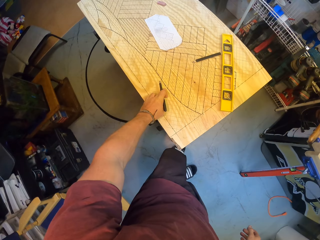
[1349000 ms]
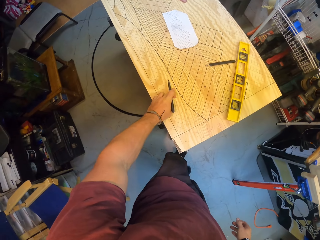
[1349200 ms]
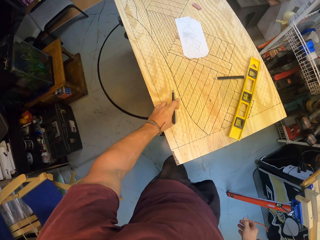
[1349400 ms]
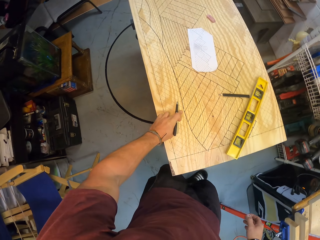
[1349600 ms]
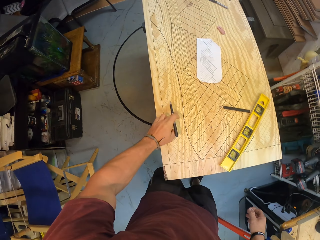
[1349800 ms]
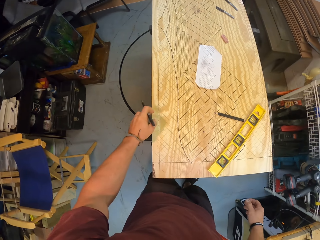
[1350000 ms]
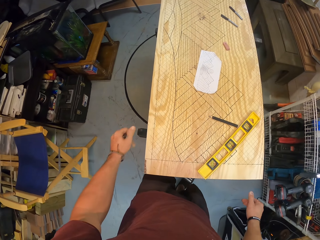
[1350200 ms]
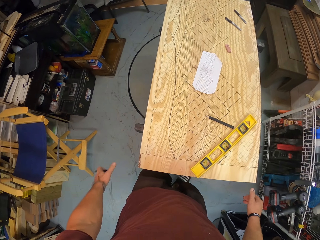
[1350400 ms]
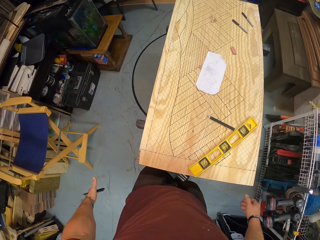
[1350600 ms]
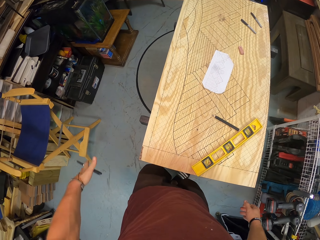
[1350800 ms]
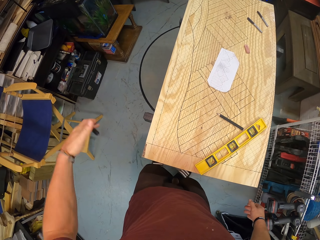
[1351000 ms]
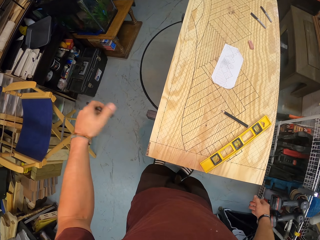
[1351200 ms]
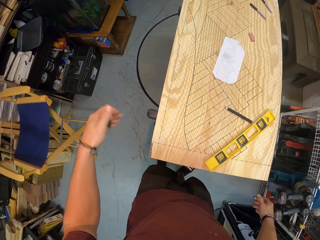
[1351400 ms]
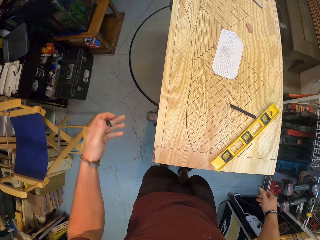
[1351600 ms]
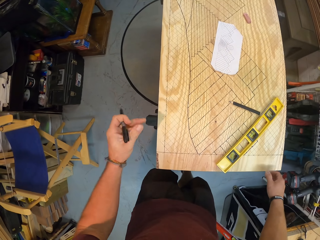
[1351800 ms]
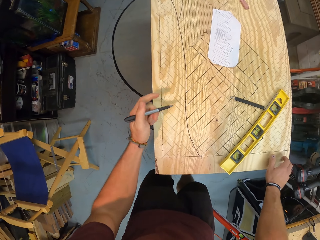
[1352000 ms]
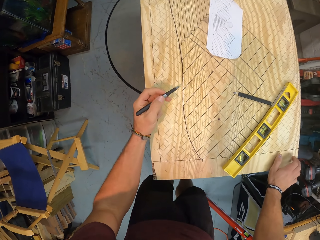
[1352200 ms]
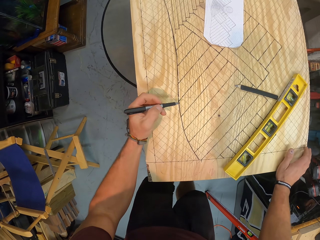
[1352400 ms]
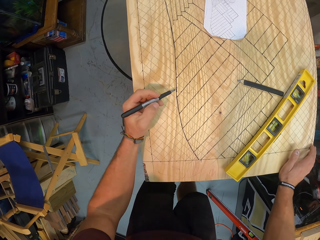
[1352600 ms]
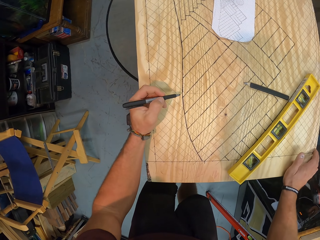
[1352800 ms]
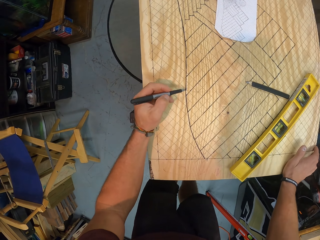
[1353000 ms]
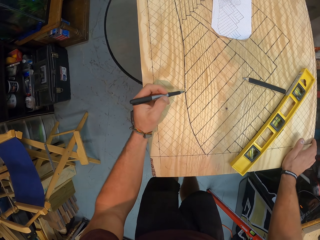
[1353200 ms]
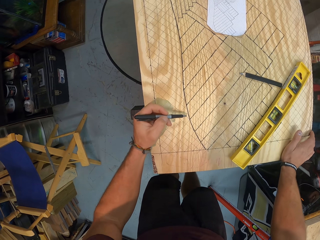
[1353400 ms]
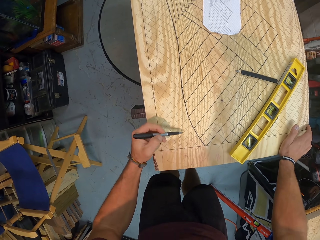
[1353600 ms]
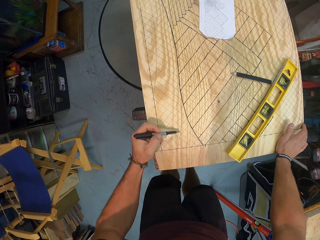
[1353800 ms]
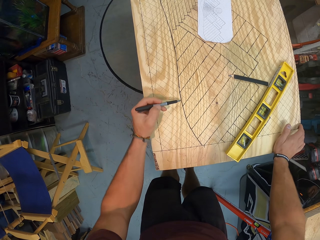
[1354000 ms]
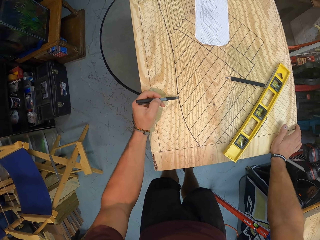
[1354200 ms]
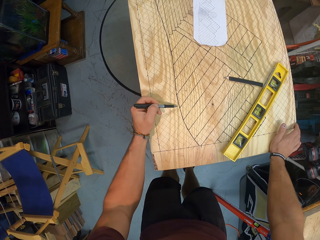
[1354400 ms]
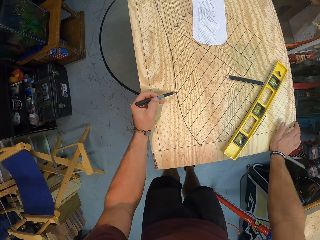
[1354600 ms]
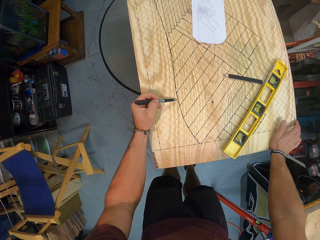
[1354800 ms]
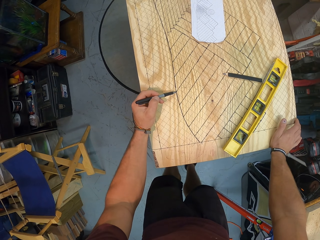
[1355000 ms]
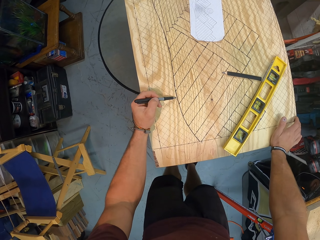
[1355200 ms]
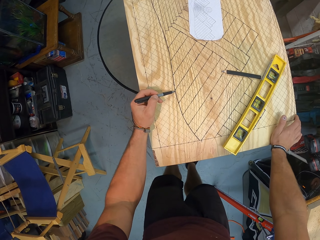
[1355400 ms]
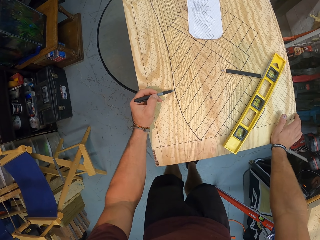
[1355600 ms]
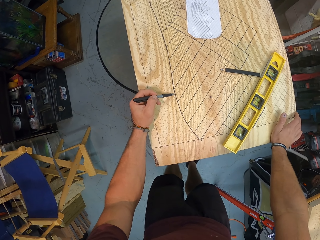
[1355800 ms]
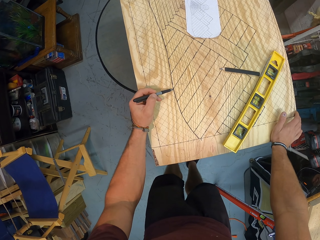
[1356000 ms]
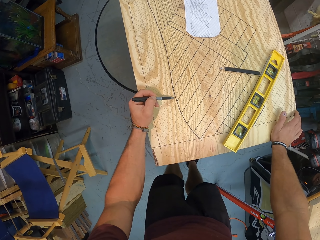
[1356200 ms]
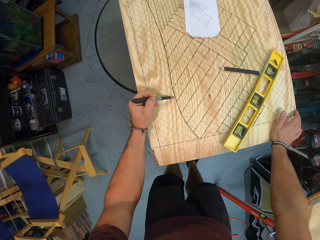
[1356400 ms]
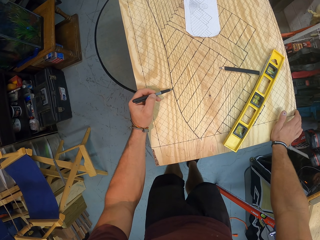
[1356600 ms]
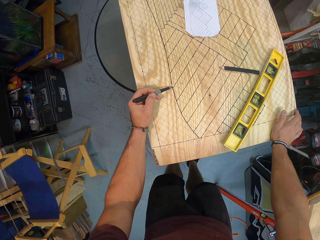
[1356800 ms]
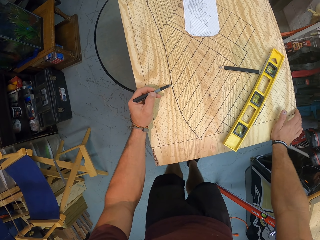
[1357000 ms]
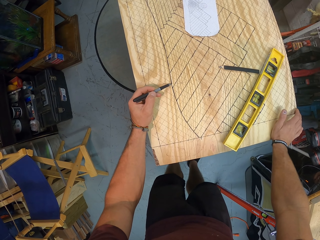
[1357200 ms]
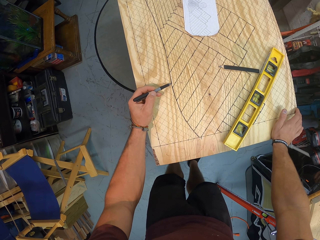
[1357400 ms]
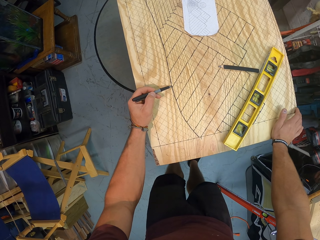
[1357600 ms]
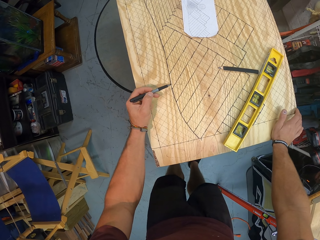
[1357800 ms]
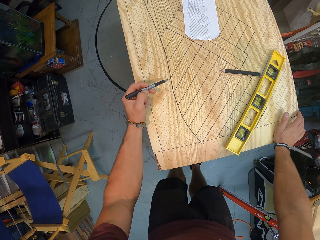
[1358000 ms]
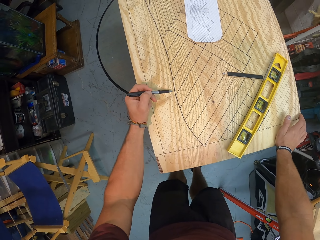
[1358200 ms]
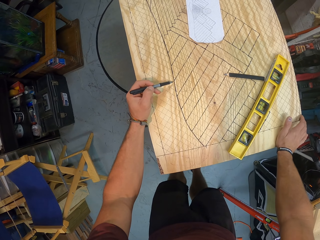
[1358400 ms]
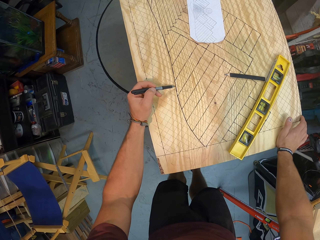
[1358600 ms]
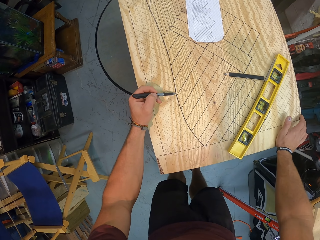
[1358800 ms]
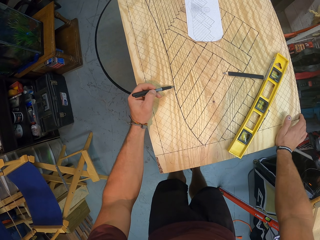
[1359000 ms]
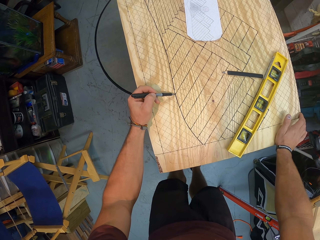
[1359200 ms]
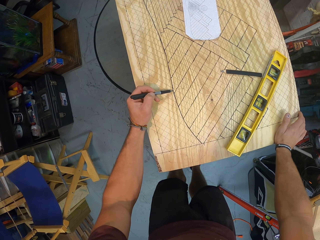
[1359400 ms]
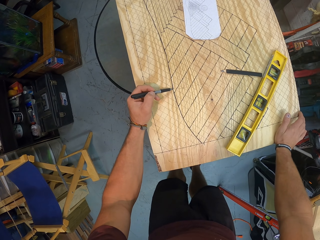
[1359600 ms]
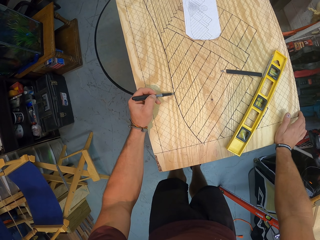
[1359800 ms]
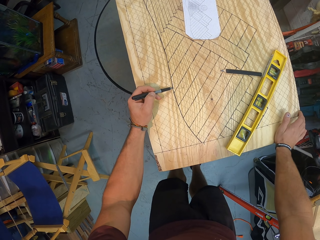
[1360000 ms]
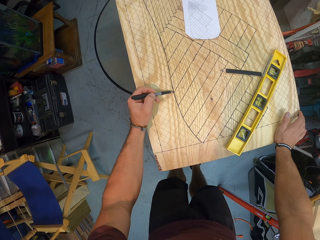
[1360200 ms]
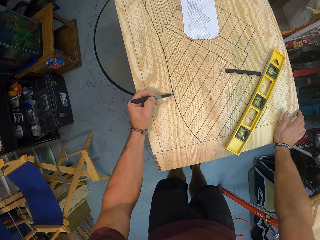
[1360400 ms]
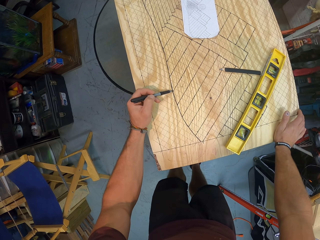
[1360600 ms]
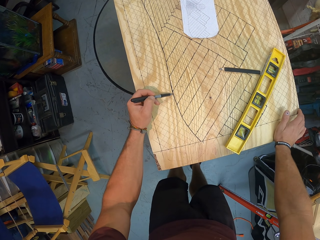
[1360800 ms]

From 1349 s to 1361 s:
The camera wearer continues to draw.

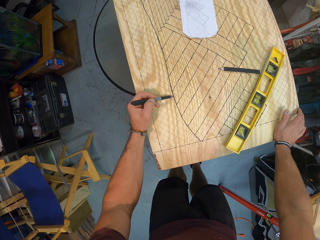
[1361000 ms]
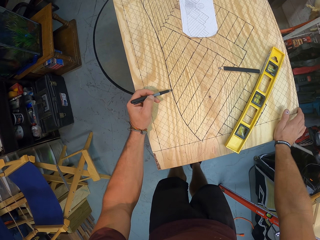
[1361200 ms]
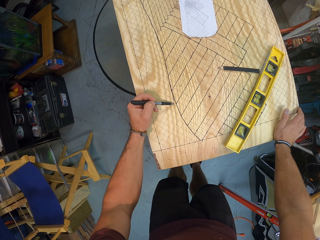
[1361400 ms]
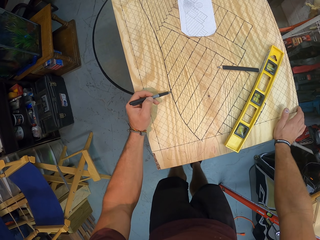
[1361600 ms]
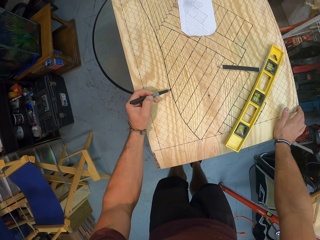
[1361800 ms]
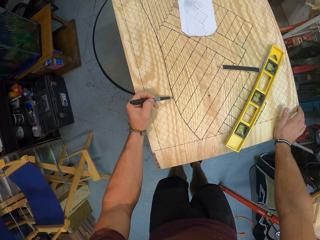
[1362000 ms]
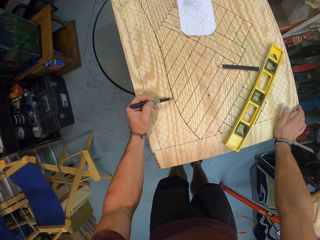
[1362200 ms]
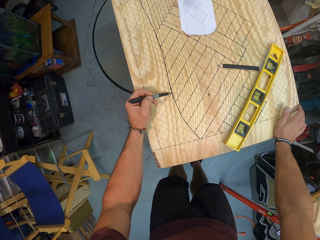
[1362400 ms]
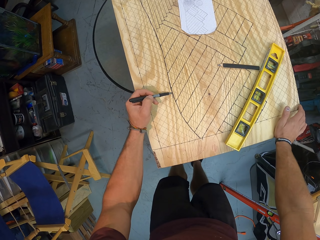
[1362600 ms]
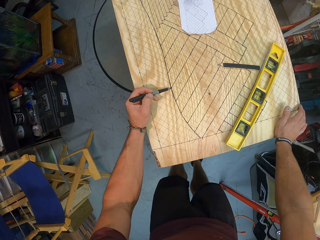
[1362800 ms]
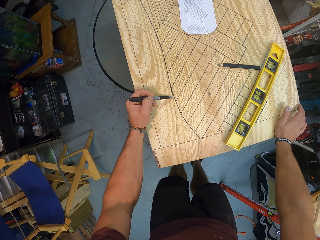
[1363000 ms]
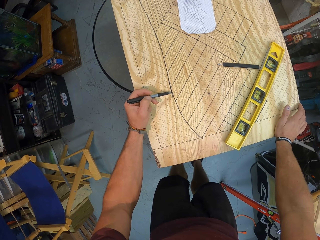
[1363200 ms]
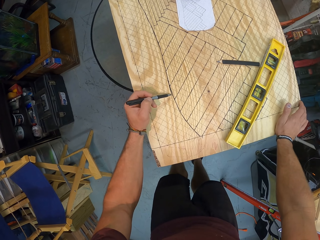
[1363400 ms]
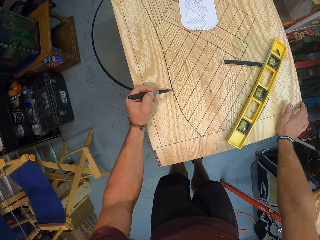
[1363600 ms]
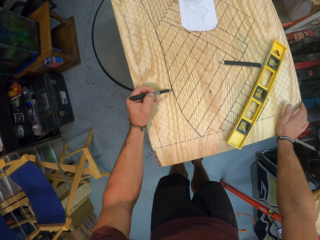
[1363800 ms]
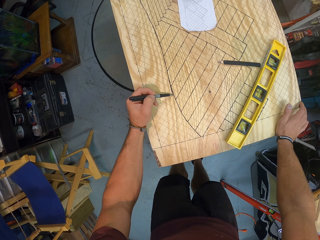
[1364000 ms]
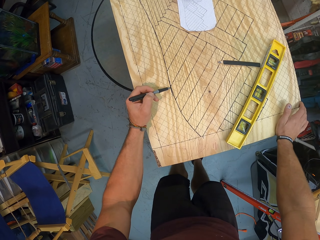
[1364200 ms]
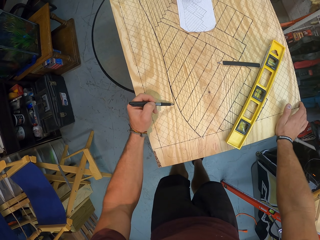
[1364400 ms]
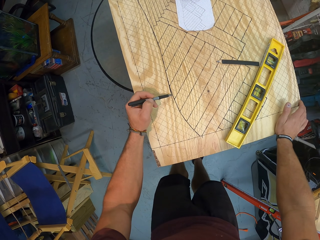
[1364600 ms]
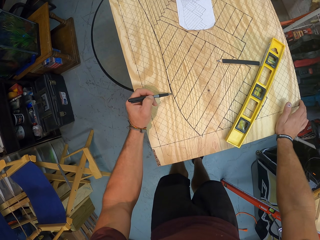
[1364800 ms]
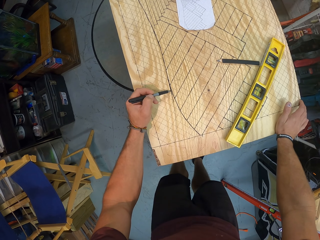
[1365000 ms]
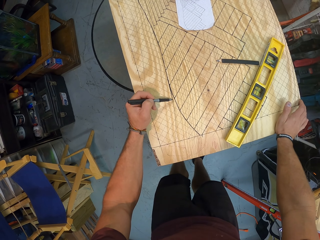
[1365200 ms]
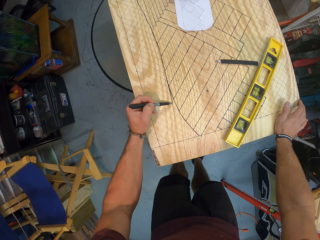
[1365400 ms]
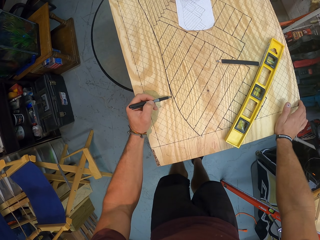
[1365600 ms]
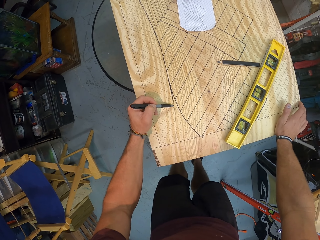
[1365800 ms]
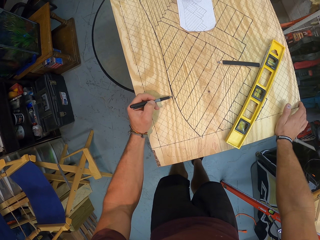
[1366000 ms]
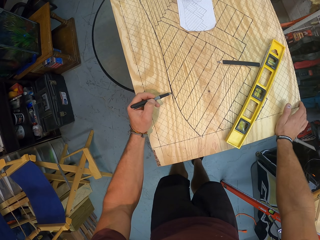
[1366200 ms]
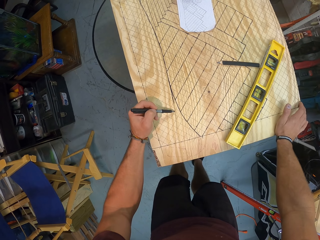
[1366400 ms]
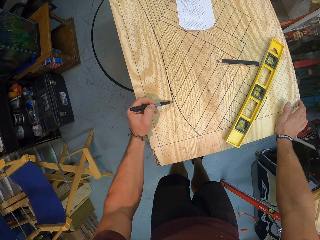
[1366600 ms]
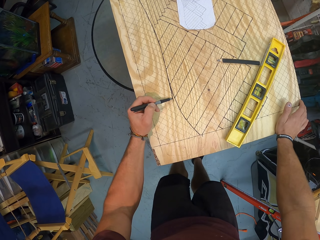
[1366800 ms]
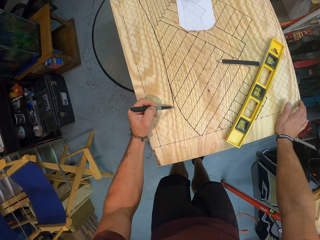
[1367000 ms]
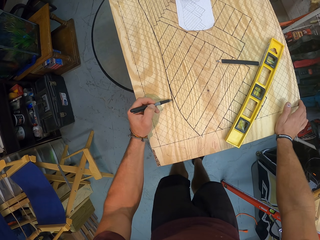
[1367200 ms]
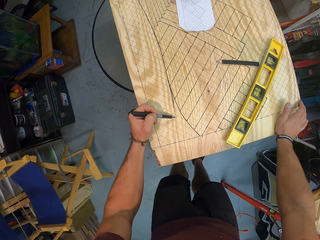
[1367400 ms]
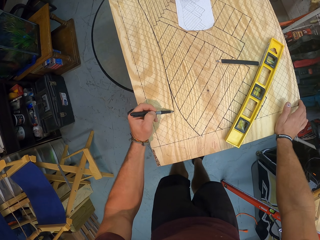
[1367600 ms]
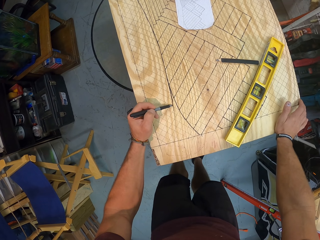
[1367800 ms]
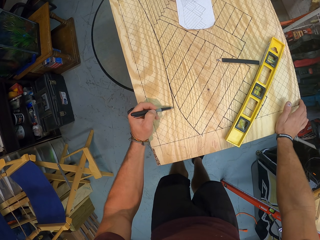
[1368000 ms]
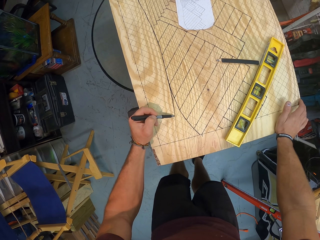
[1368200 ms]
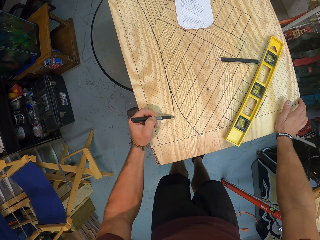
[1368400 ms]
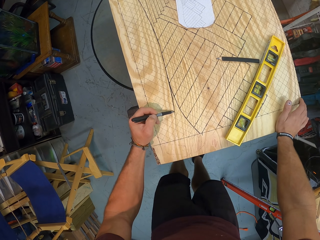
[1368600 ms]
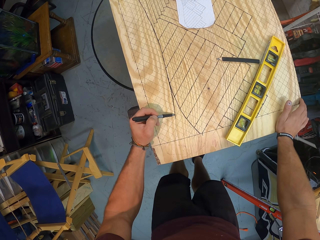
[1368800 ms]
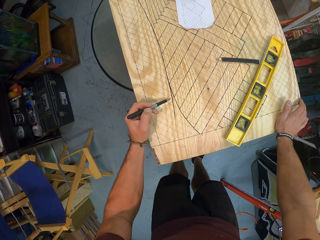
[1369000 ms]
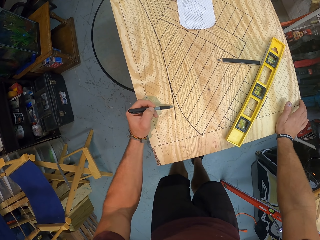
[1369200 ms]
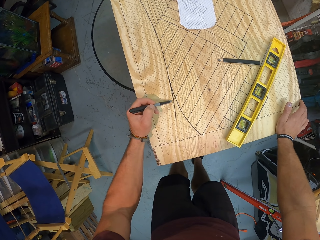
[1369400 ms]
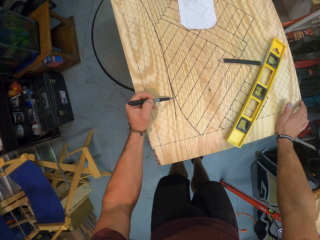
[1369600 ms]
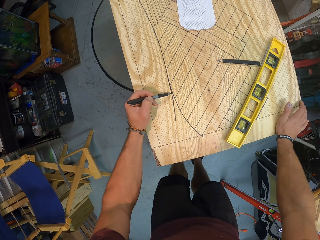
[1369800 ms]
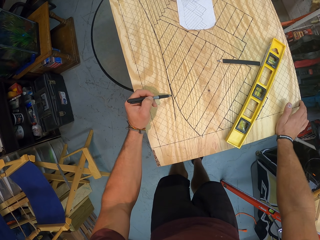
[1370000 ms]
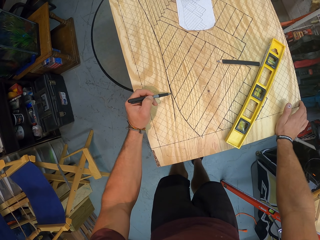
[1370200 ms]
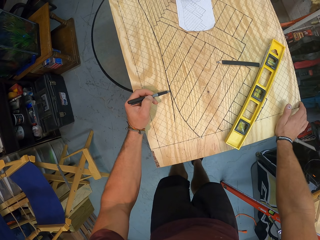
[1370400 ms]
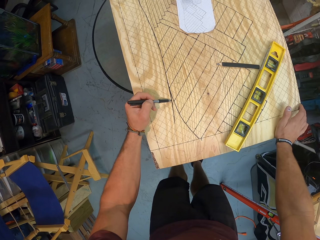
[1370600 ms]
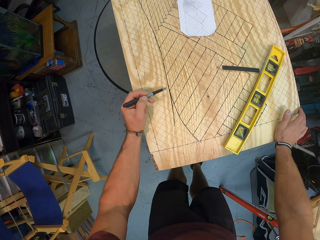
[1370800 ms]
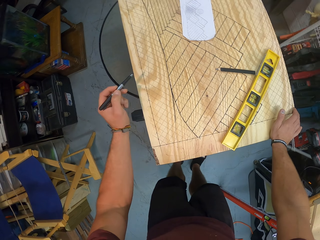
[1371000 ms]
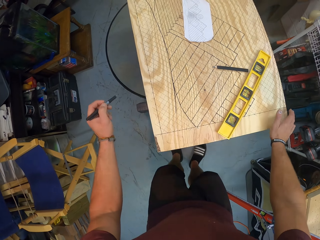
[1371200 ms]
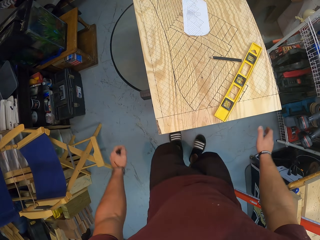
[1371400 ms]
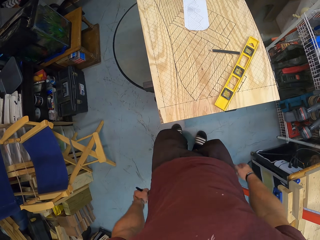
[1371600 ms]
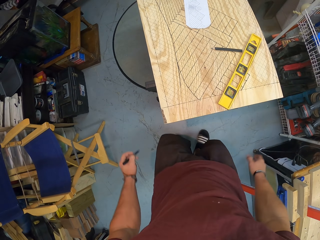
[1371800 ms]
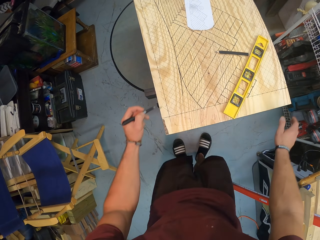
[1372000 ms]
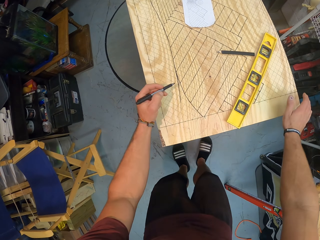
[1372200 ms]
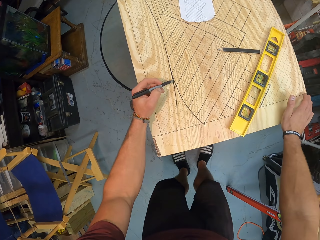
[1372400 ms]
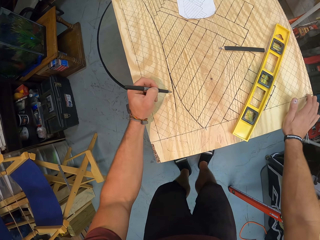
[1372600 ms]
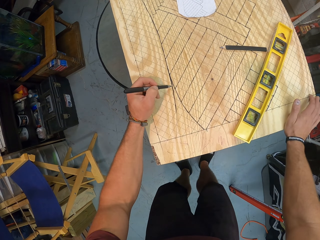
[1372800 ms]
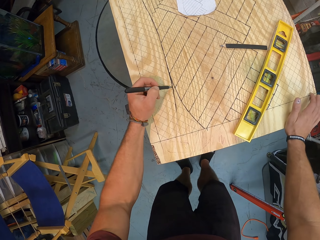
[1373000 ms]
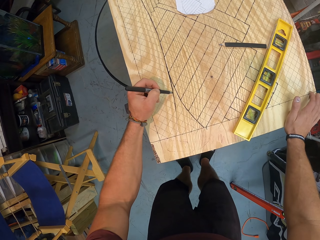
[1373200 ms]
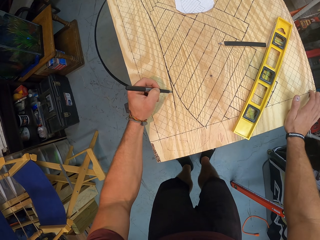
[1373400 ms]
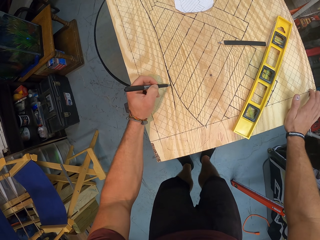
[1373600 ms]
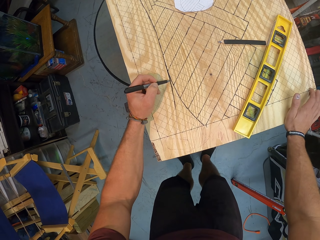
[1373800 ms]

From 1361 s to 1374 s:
The camera wearer puts down his hands. He touches the piece of wood with his right hand. He marks the piece of wood with the pen in his left hand.
